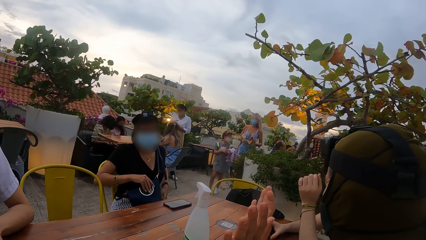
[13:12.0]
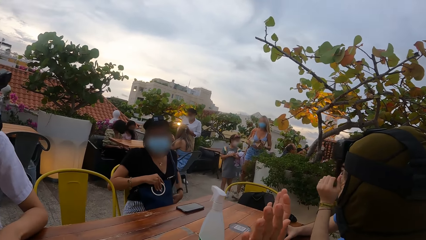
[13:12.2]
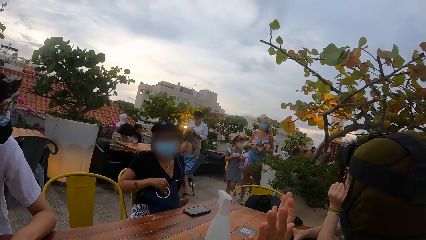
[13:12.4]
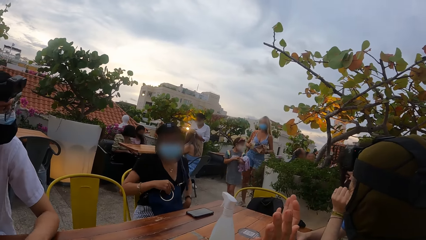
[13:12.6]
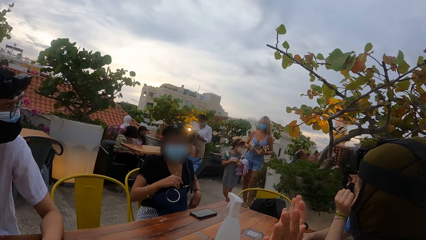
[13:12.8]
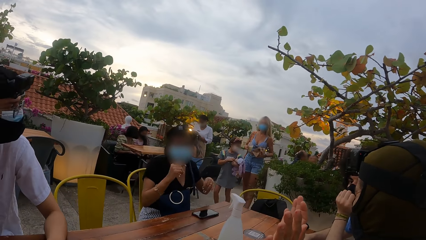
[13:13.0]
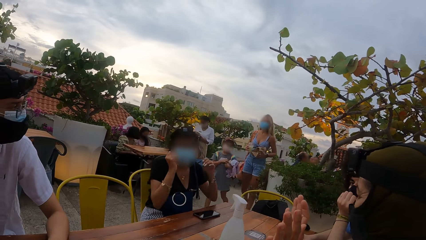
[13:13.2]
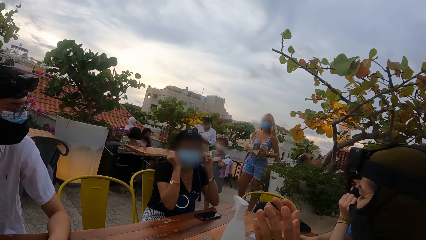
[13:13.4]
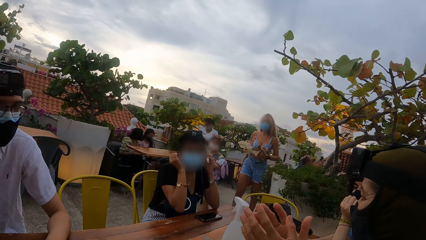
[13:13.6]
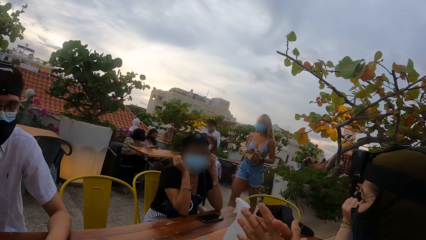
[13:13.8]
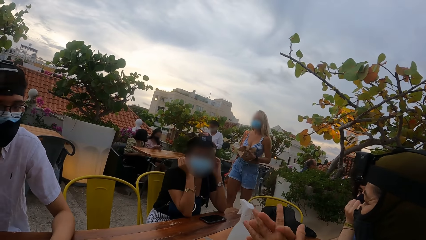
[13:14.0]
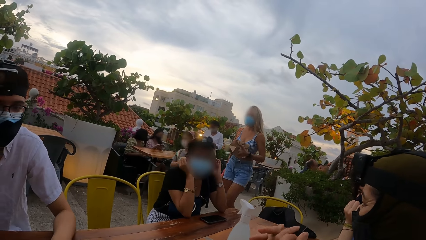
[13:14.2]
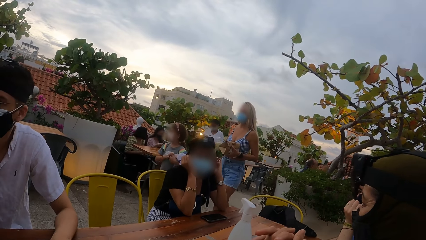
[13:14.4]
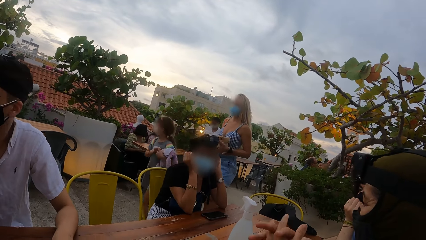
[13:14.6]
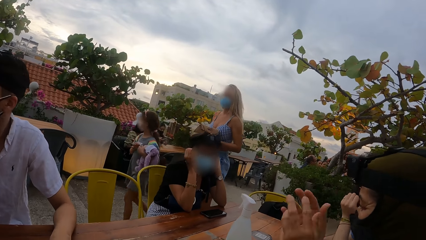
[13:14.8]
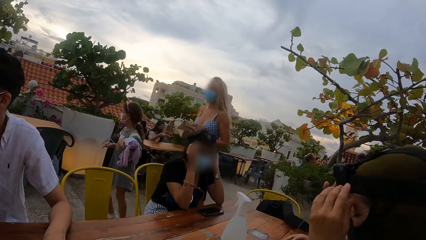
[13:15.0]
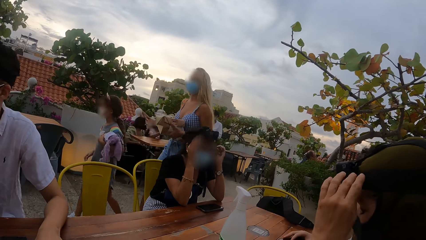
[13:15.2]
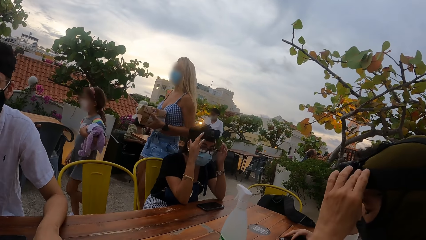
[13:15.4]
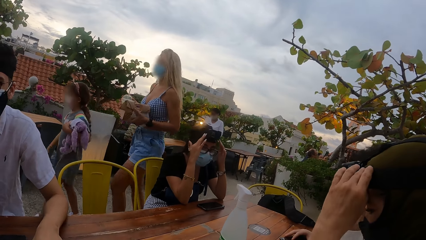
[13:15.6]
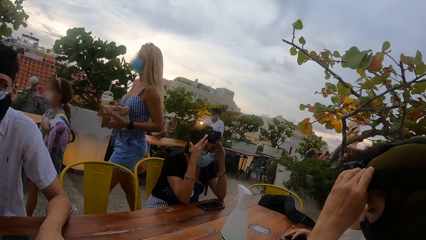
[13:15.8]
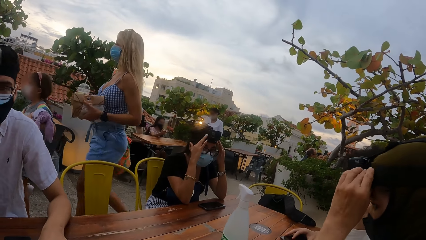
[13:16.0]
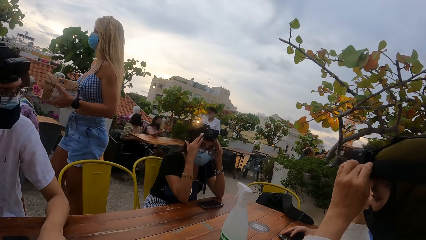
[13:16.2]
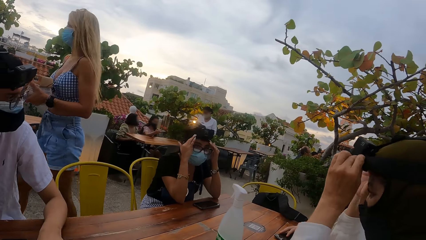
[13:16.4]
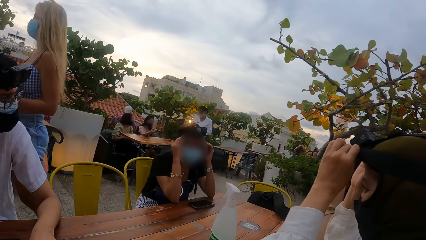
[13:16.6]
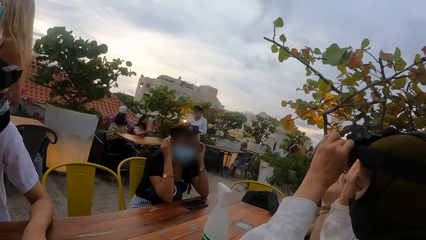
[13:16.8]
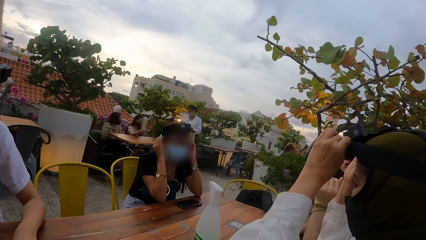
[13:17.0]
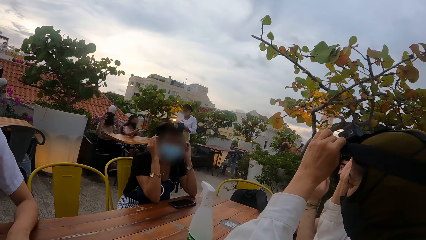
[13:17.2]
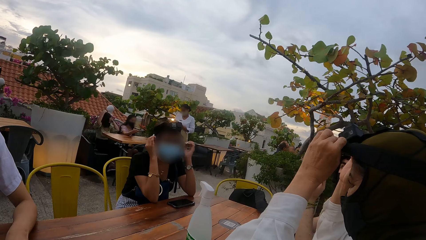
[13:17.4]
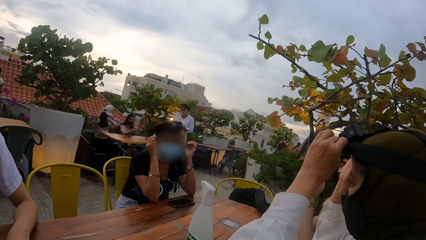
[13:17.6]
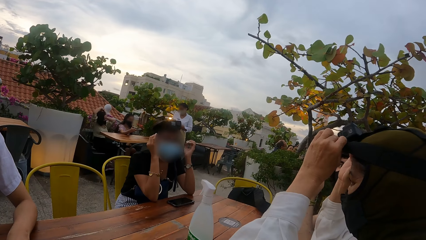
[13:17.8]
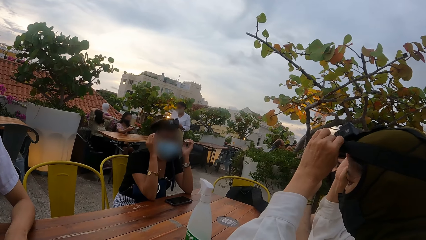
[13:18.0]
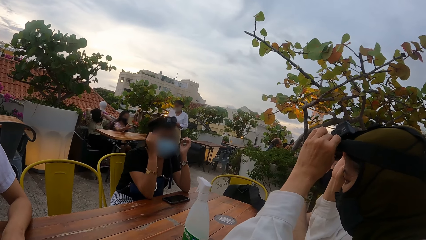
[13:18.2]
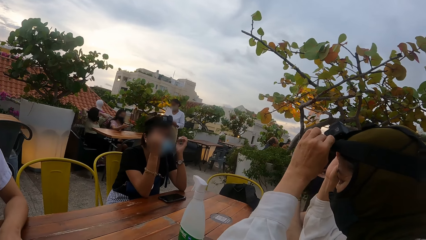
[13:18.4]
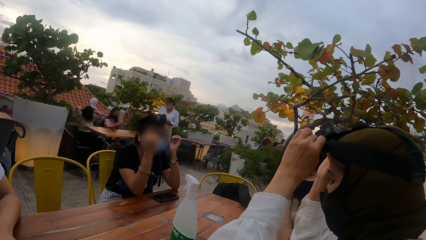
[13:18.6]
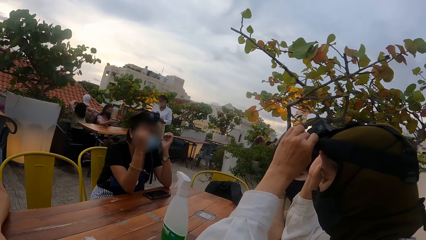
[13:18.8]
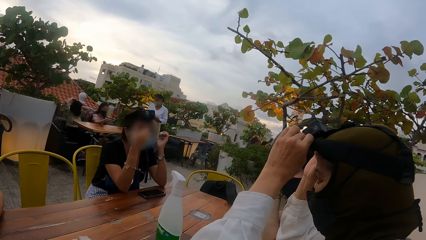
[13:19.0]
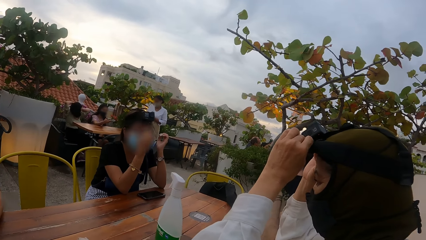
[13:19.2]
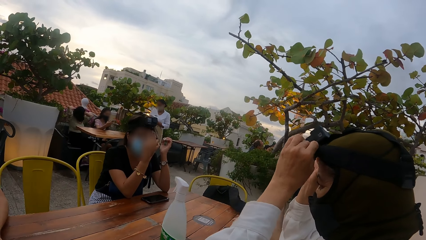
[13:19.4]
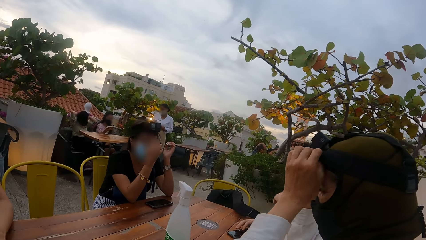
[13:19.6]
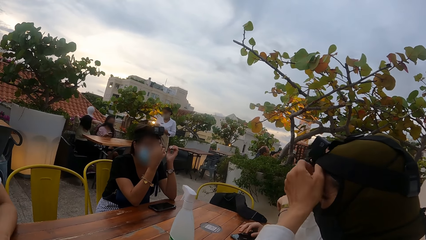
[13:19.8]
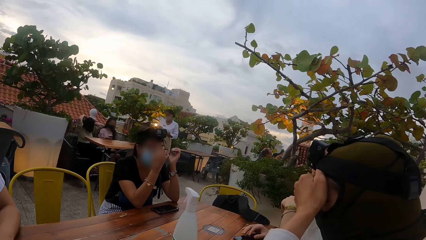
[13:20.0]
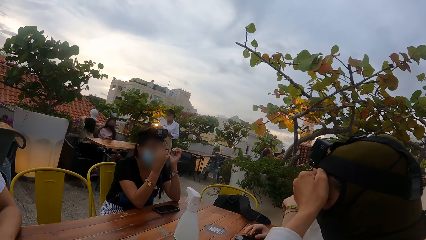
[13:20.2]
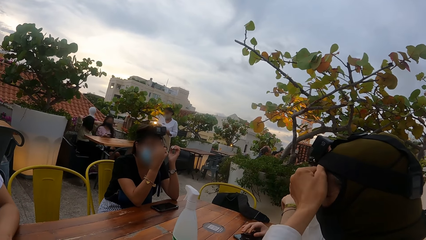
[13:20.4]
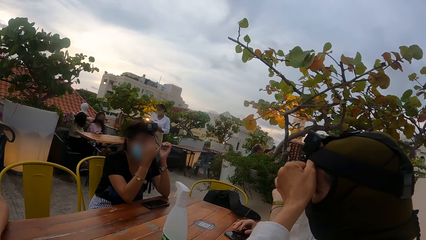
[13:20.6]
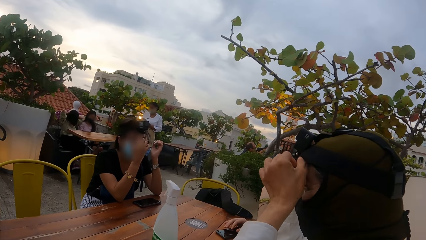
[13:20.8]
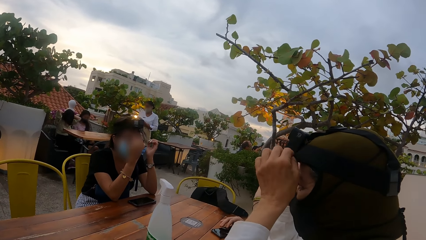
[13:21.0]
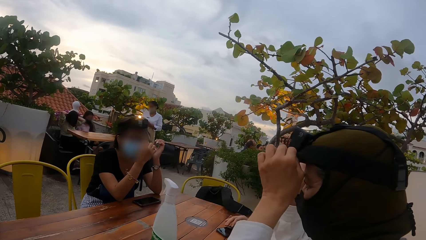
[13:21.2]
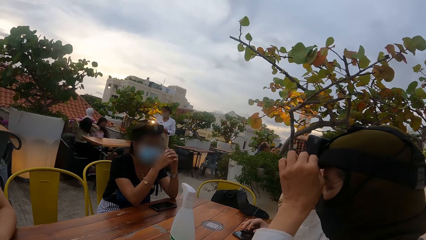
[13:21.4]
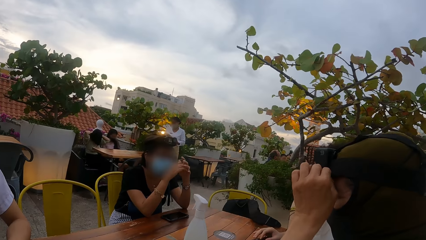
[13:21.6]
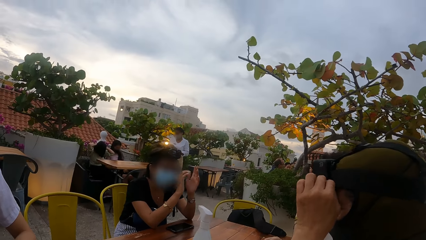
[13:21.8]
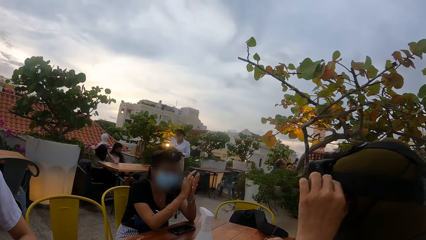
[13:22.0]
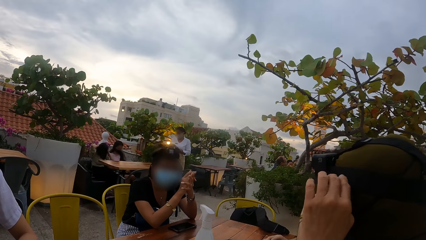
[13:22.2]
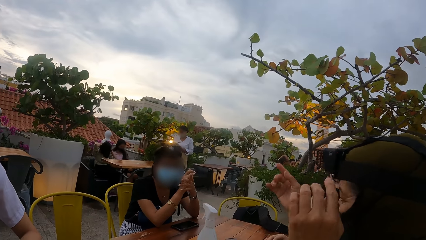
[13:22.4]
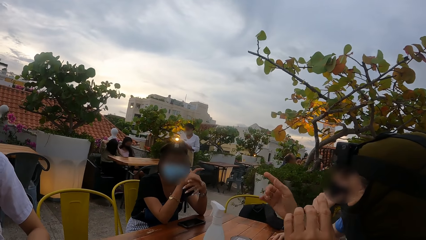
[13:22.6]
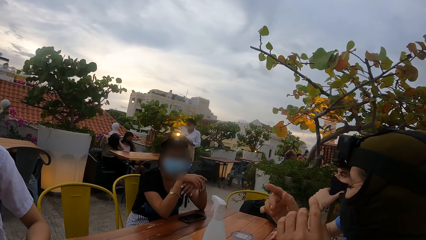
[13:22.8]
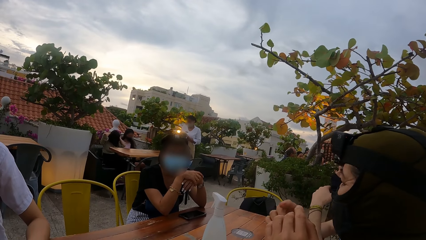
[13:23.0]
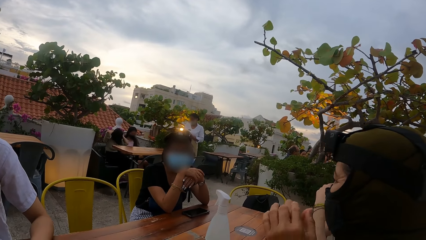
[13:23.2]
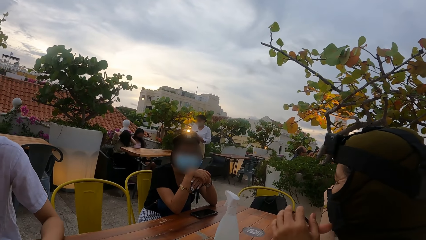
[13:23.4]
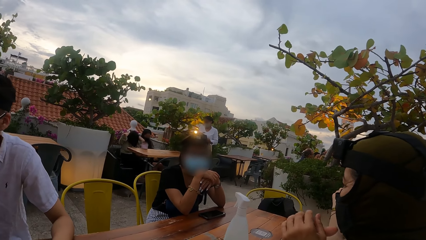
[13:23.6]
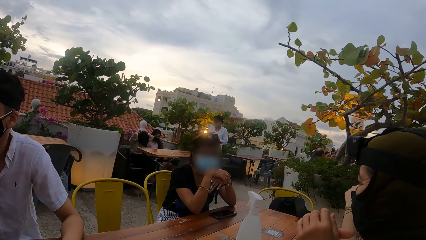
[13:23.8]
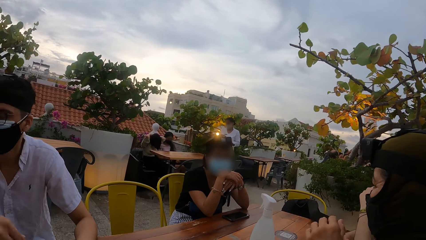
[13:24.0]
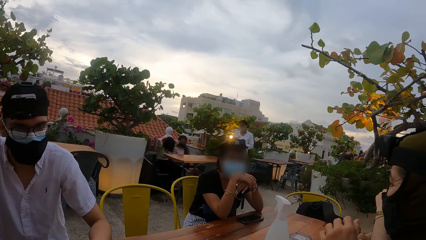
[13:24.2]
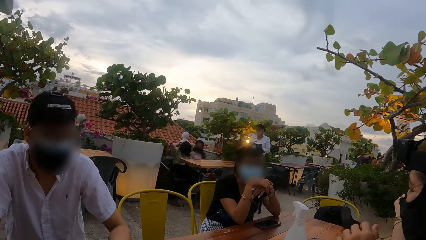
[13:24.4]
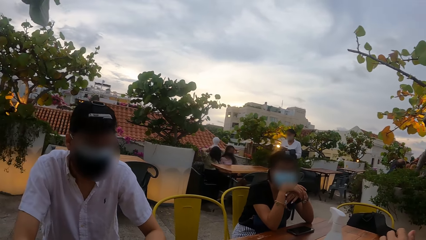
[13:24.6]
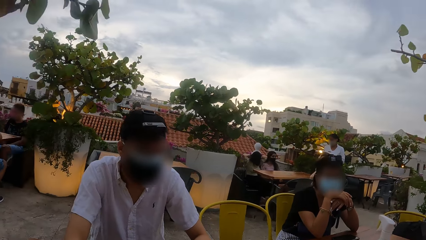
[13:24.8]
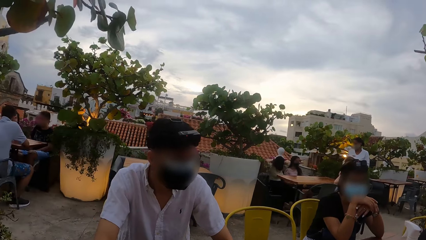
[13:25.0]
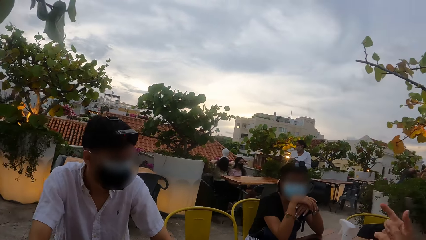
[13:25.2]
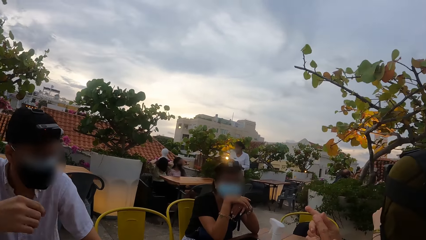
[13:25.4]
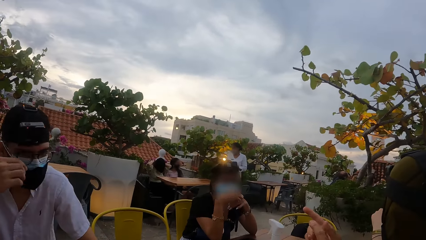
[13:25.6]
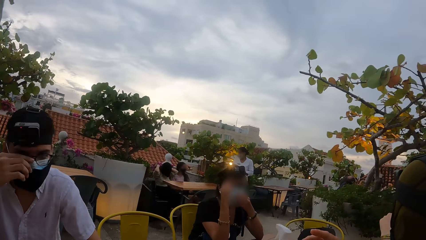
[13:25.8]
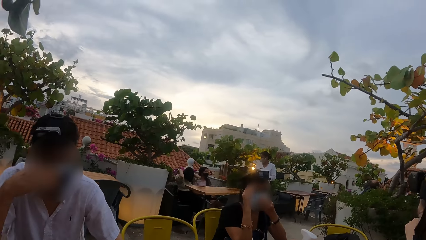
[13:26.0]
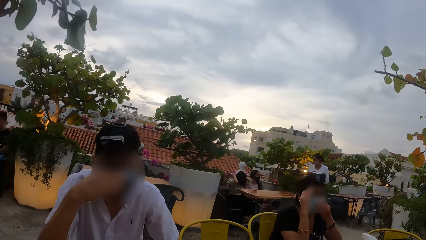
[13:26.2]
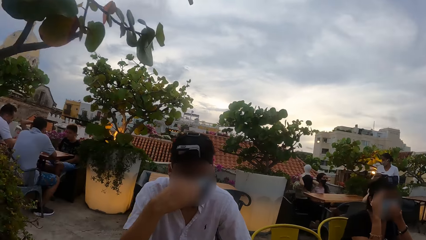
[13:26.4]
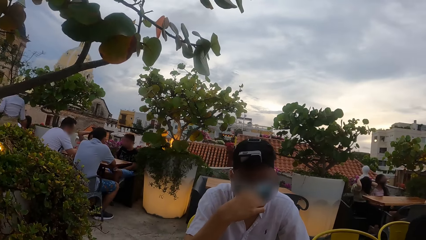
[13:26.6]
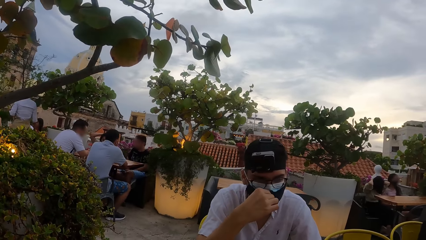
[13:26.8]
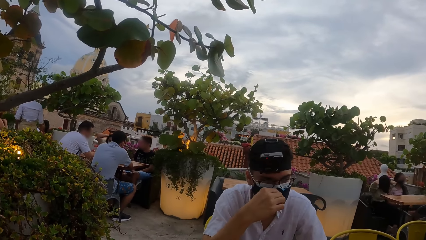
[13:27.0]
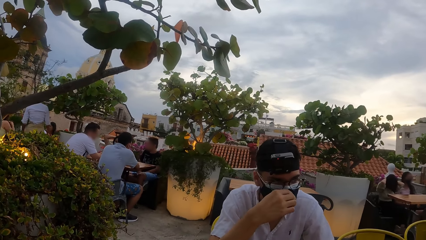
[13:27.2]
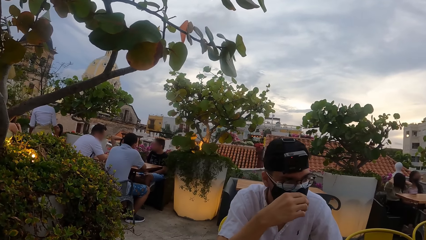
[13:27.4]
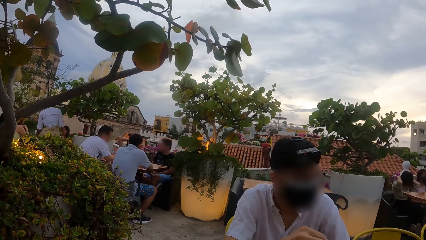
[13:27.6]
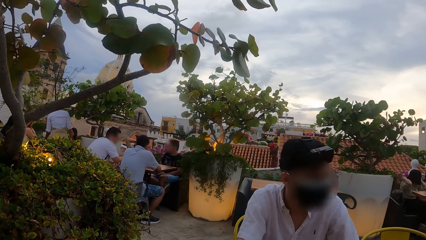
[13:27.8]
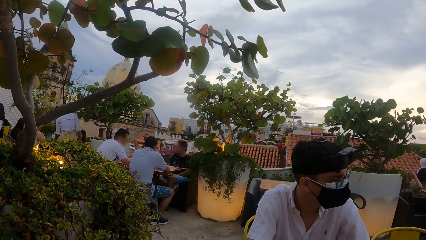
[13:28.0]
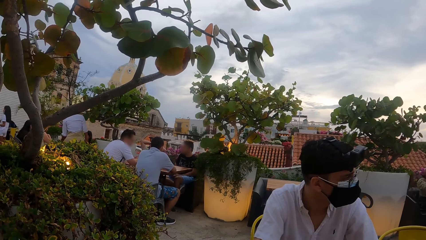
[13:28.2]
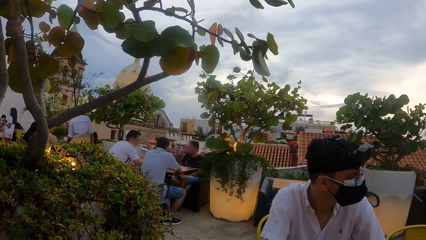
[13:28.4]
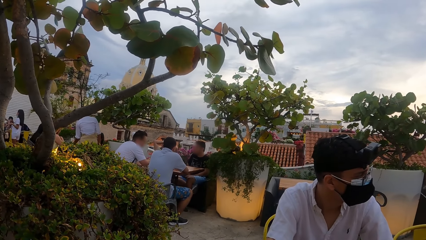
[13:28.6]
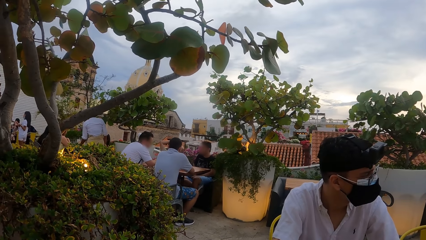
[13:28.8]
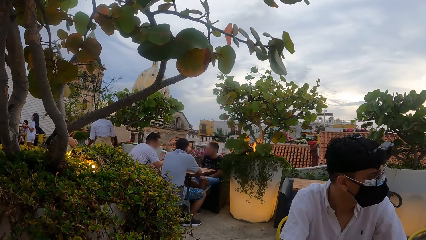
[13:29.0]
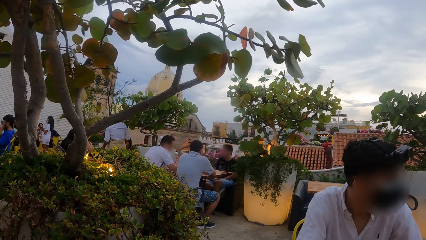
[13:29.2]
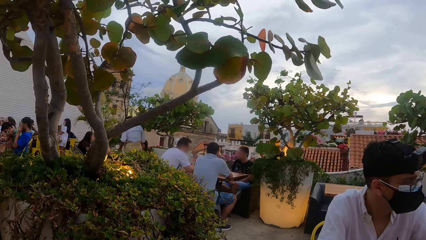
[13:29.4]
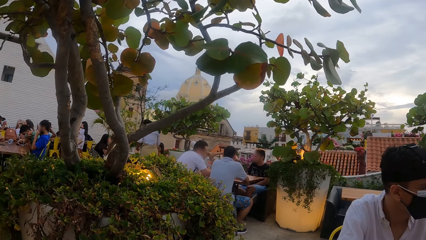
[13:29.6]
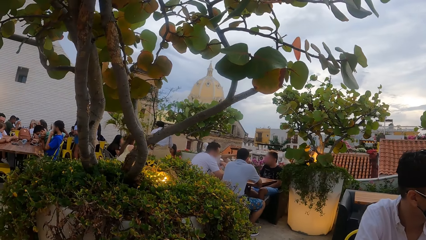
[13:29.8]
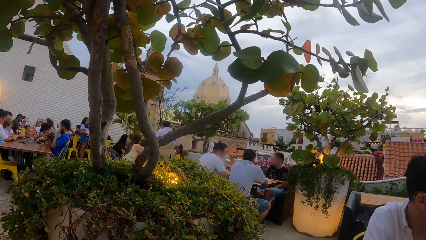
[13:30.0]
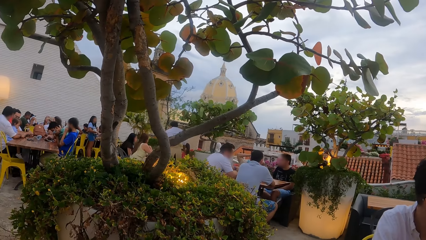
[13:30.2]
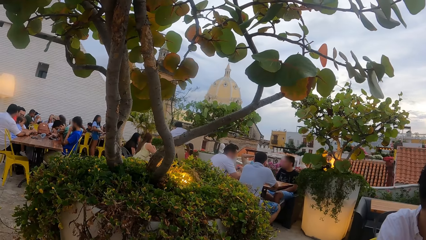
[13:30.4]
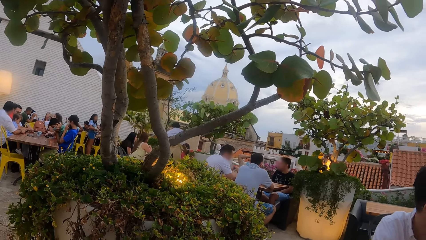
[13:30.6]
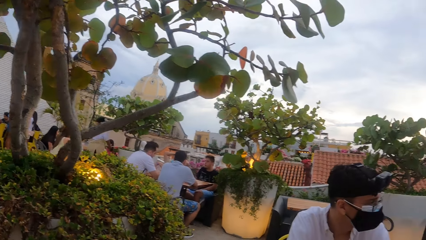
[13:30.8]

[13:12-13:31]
A woman adjusts a bag on her lap with both hands. She rests her hands on the table and adjusts her face mask with her left hand. Another woman adjusts the camera on her head with both hands. The first woman adjusts the camera on her head with both hands. She adjusts the camera on her head with her right hand. She folds her hands on the table. A man adjusts his face mask with his right hand. The camera wearer looks around the rooftop restaurant.
